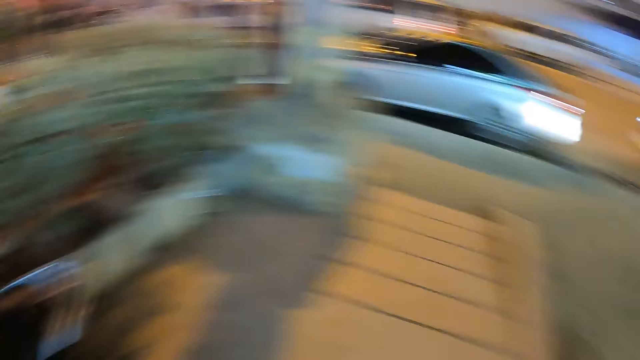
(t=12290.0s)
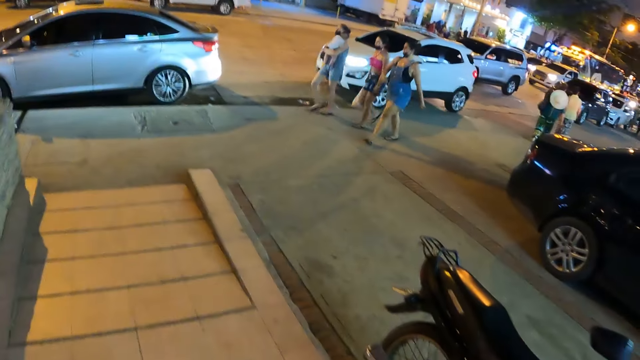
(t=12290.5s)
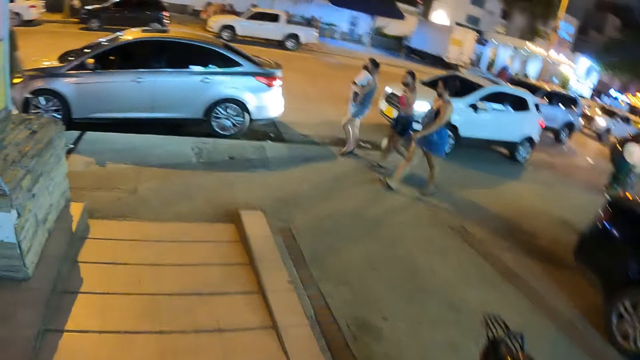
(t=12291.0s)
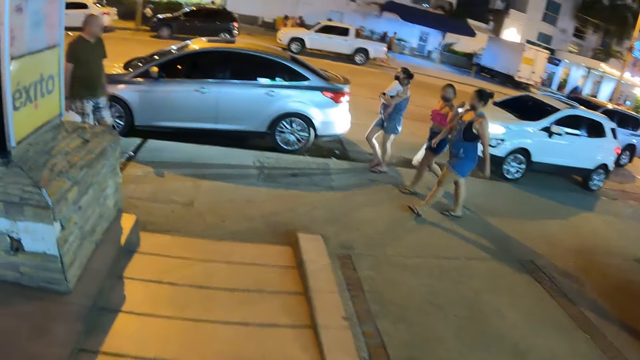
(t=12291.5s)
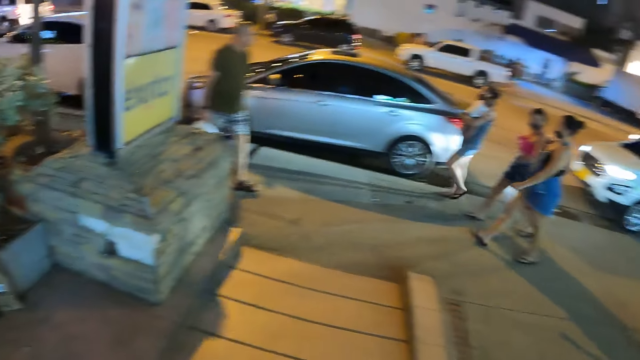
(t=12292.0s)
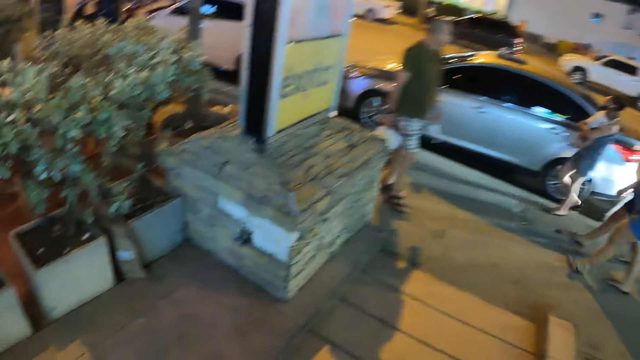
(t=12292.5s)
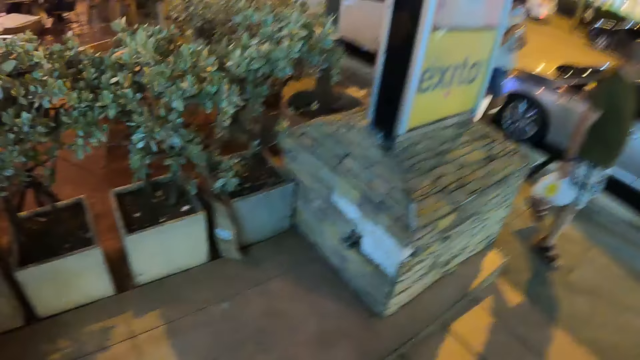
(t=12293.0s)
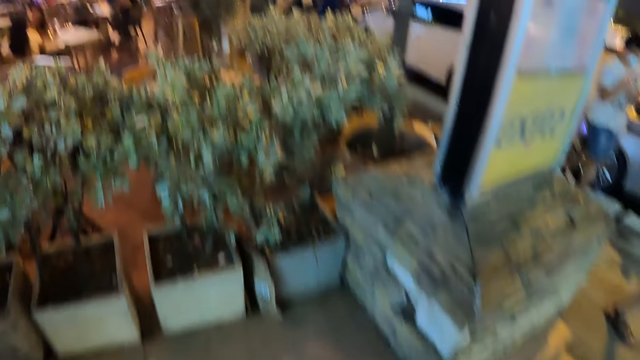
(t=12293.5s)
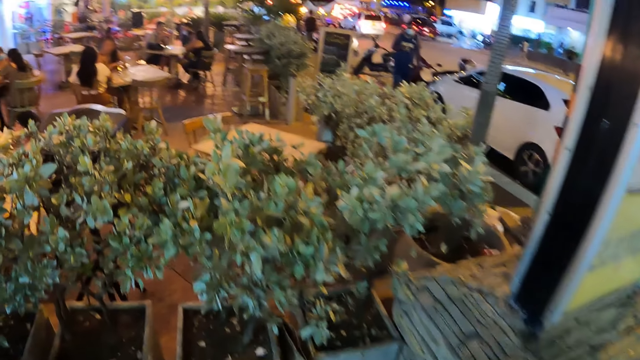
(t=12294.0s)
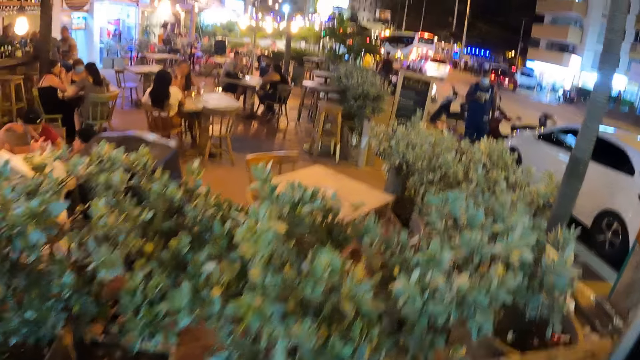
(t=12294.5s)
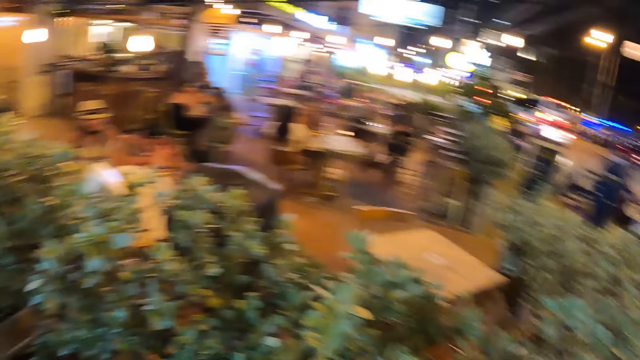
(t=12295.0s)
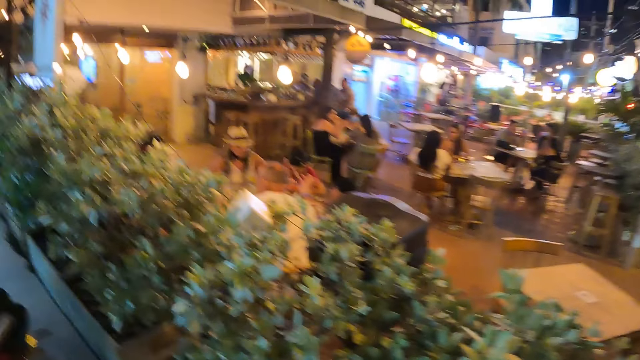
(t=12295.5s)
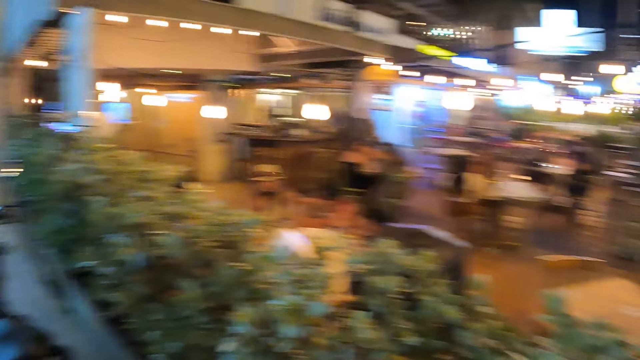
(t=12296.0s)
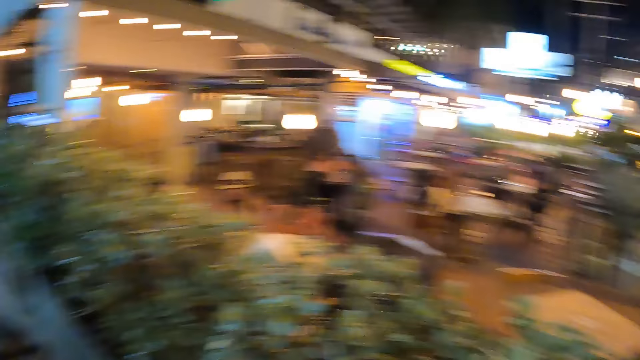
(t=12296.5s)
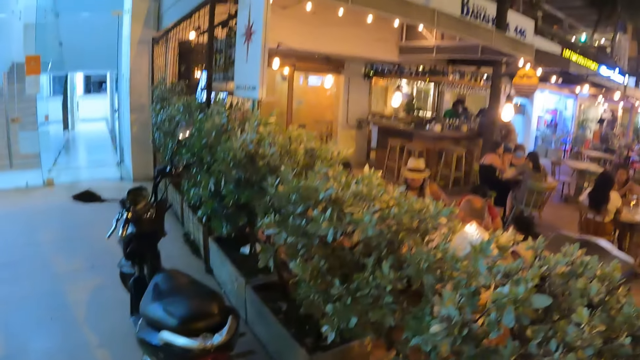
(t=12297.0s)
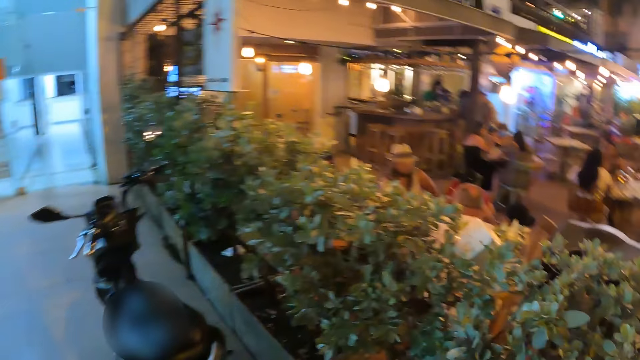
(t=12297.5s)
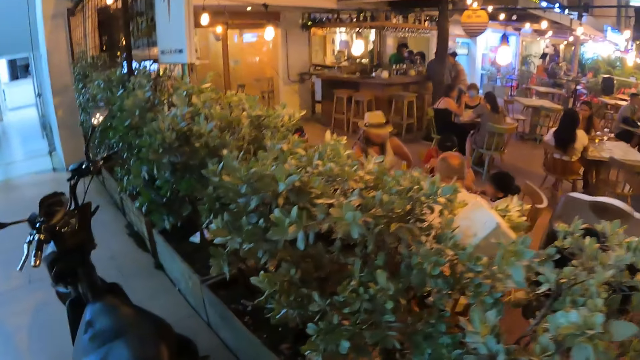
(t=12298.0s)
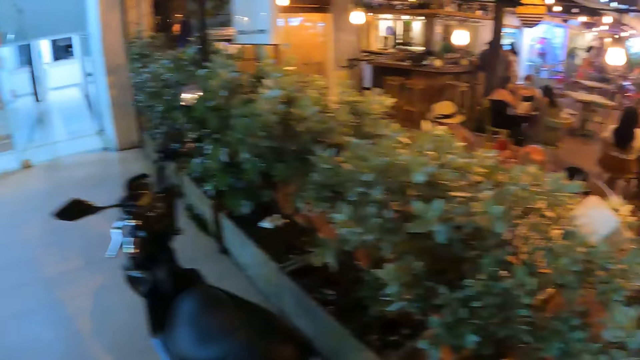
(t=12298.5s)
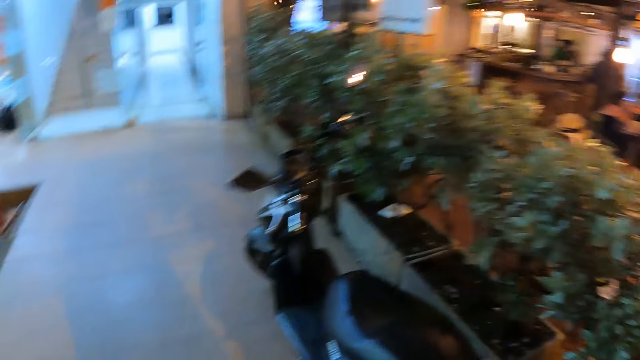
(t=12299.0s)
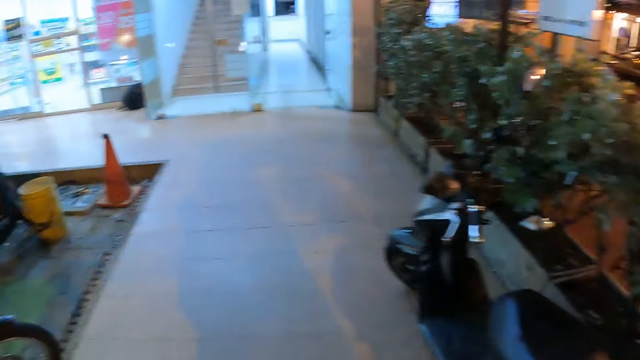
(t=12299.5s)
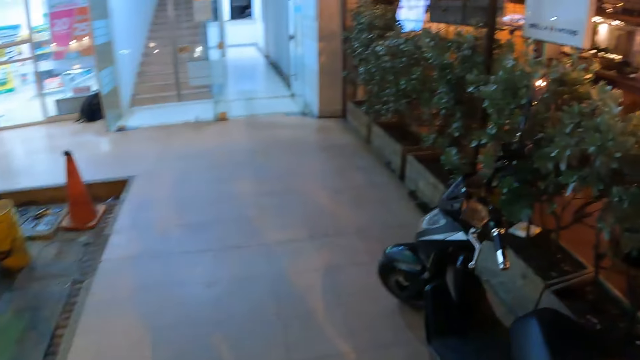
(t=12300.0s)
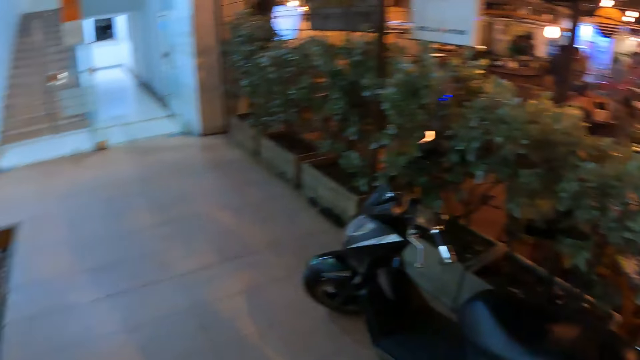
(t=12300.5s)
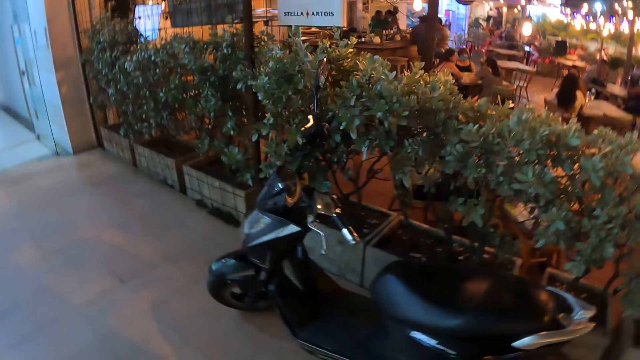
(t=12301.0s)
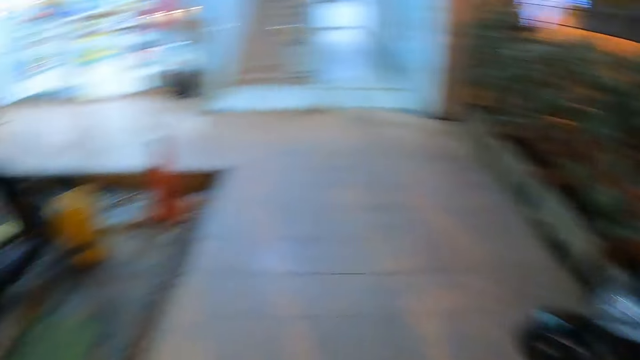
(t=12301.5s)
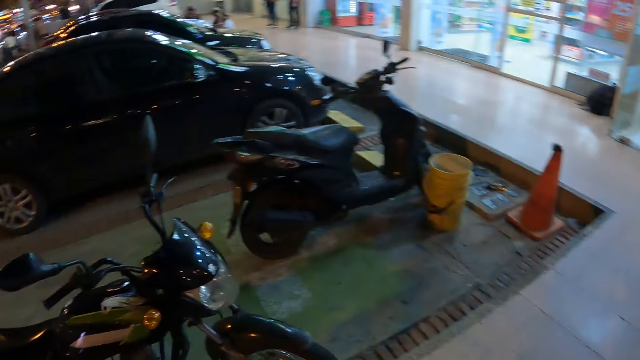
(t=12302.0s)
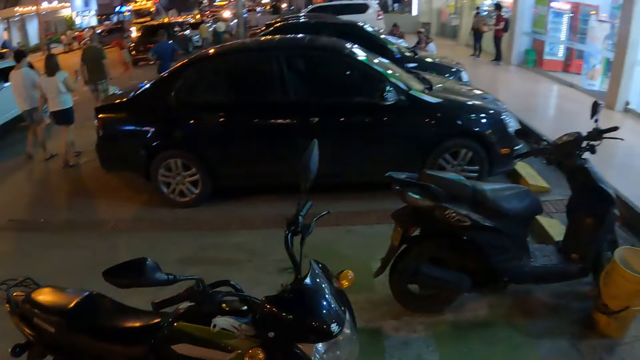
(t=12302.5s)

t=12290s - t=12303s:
The camera wearer looks around. They walk around.

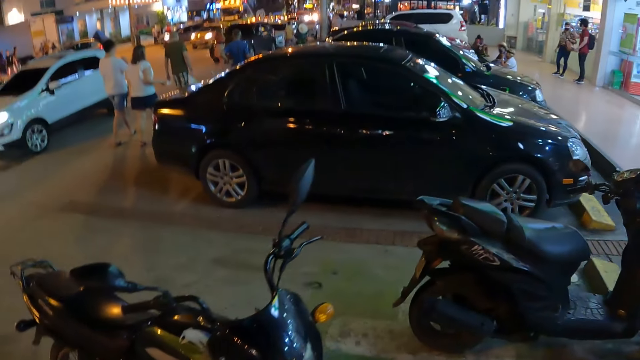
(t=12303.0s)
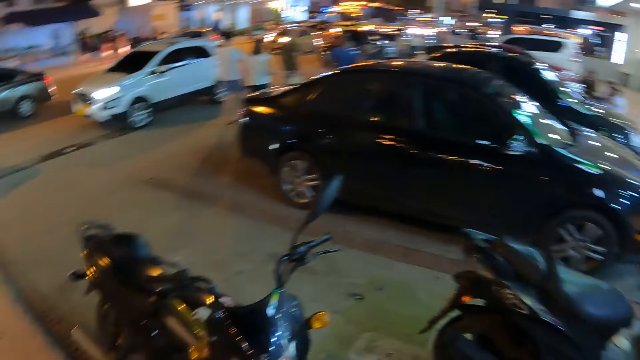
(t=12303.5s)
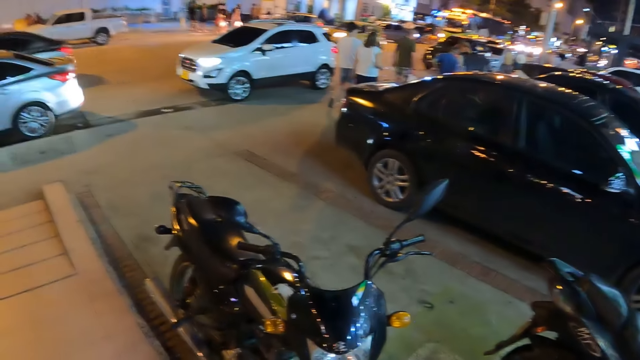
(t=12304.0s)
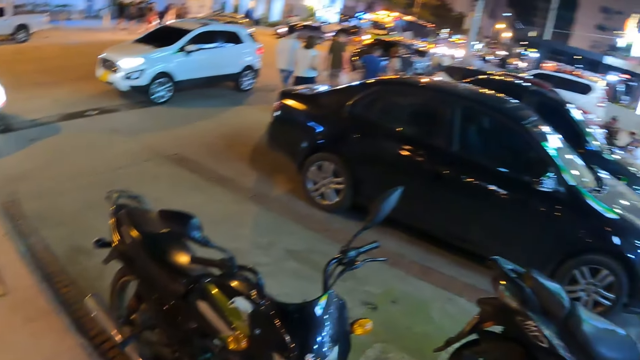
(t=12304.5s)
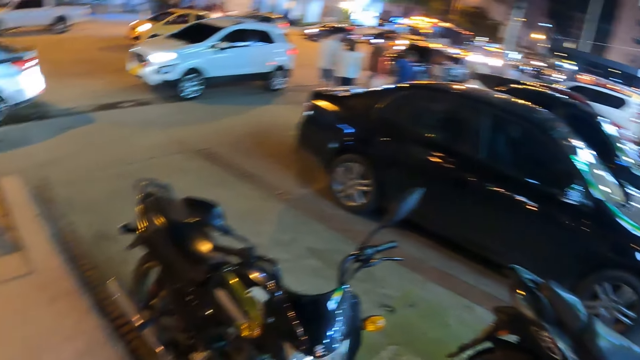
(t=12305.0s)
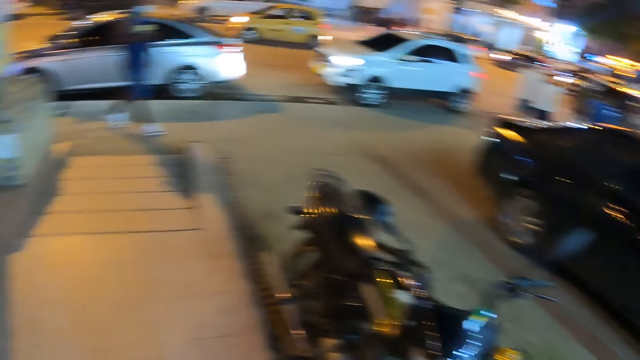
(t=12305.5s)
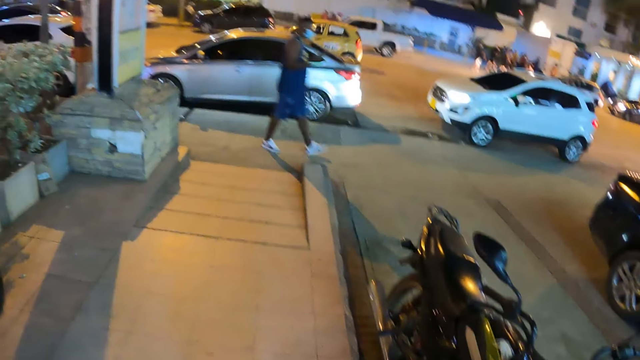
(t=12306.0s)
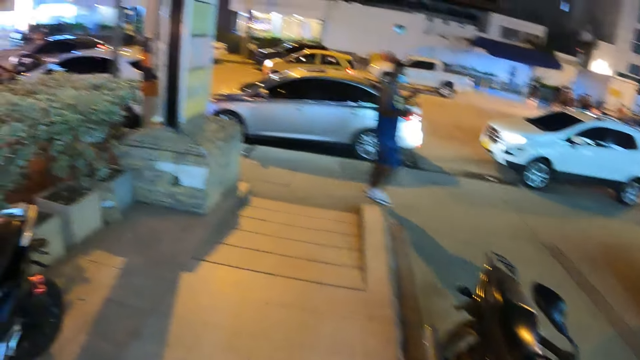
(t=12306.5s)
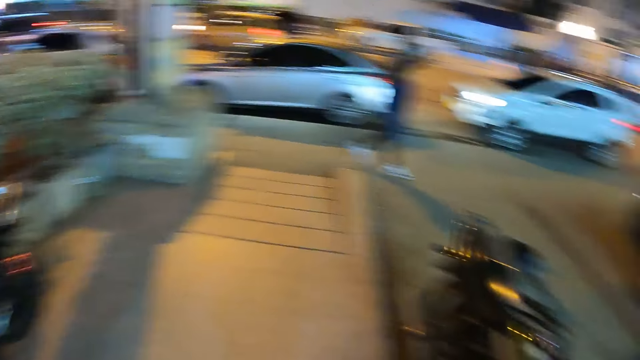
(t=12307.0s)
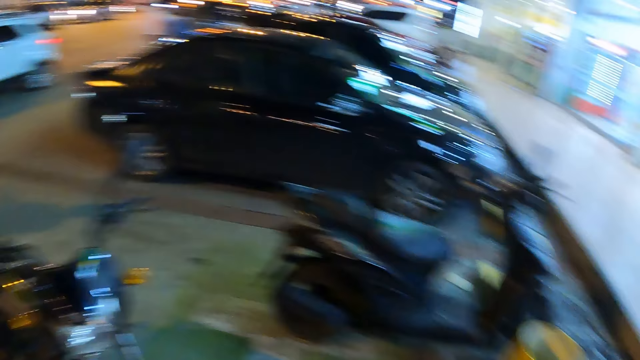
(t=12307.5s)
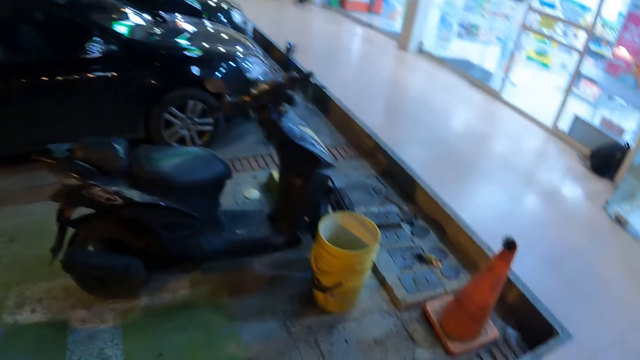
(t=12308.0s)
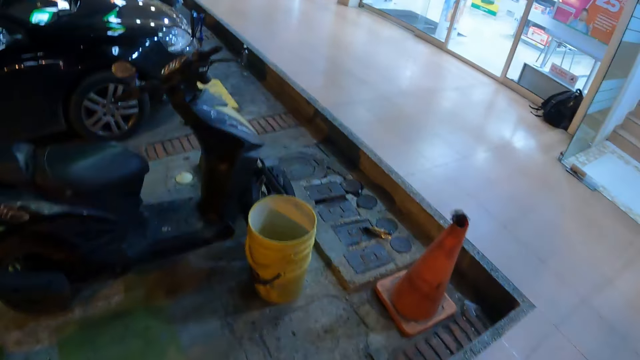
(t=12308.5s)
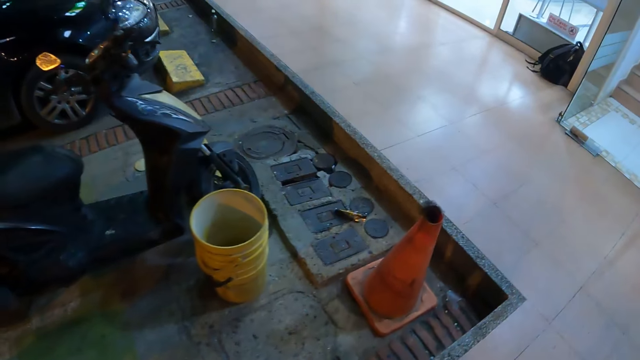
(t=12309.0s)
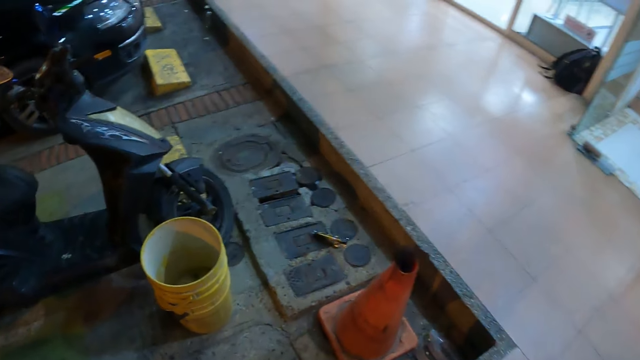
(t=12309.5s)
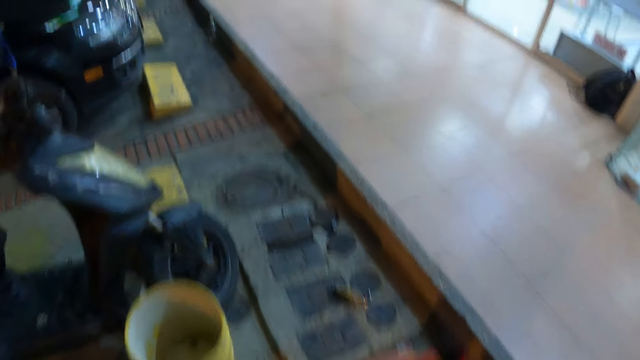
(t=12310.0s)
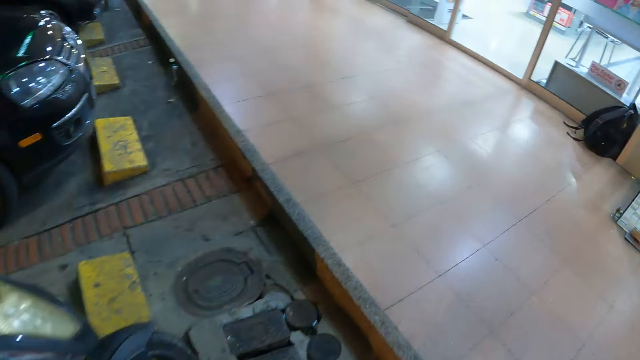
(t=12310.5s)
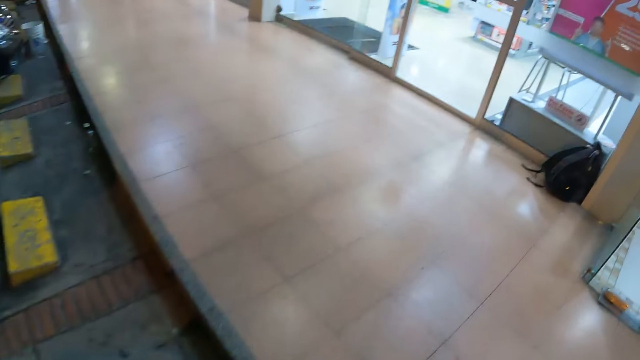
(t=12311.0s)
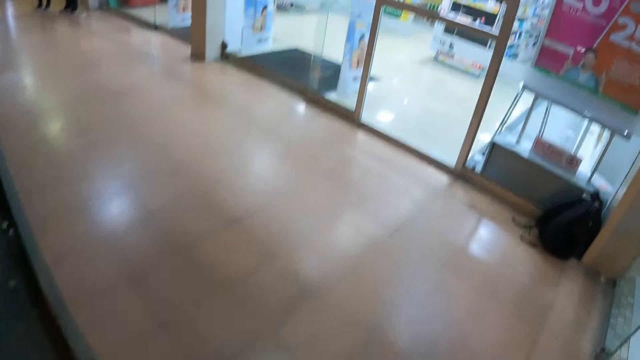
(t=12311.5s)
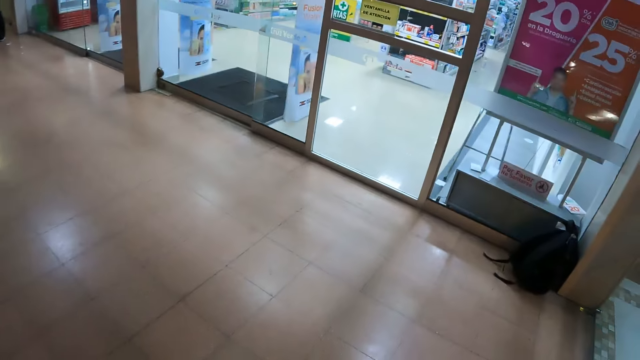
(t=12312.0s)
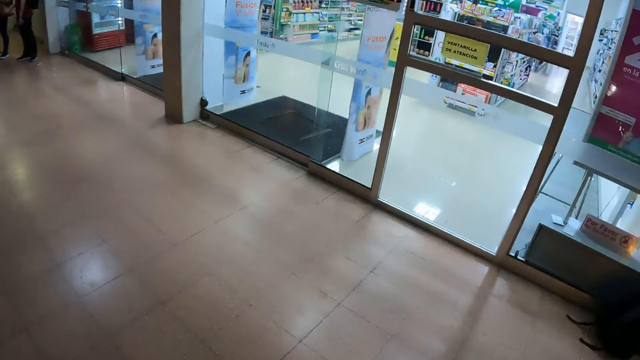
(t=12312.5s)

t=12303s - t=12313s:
The camera wearer looks around the pavement. They walk around the pavement towards a person.
